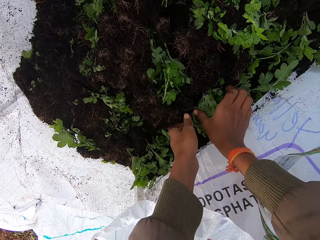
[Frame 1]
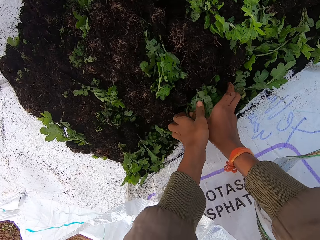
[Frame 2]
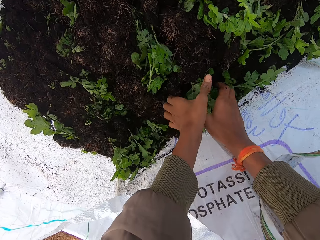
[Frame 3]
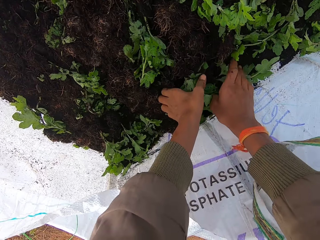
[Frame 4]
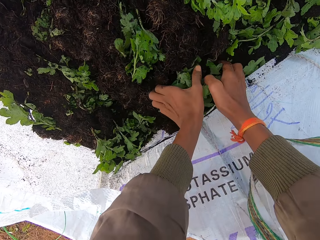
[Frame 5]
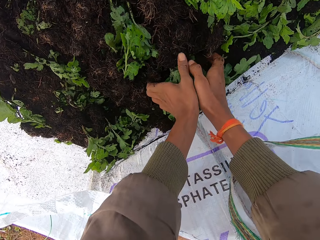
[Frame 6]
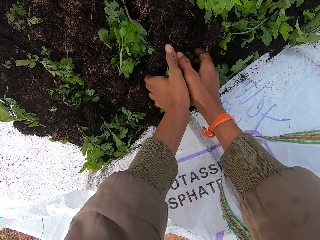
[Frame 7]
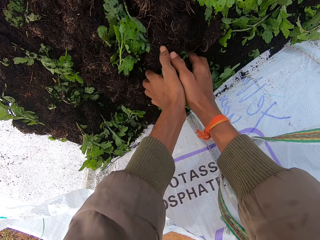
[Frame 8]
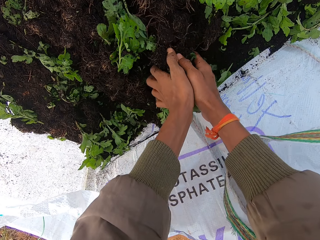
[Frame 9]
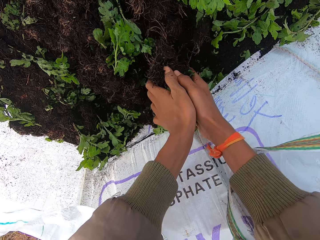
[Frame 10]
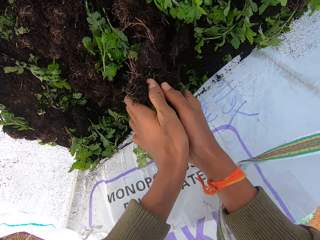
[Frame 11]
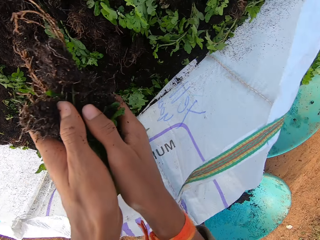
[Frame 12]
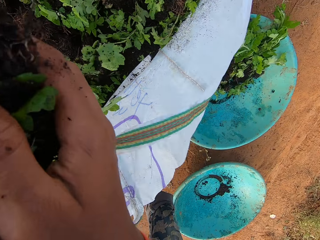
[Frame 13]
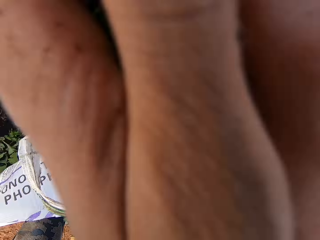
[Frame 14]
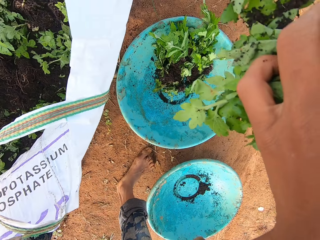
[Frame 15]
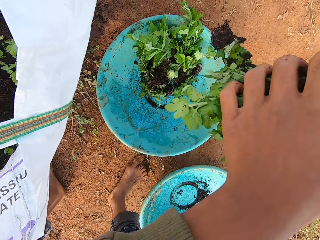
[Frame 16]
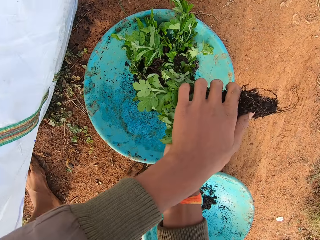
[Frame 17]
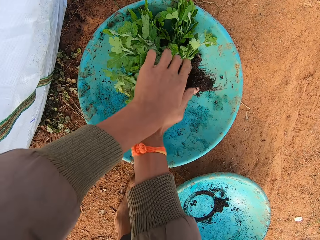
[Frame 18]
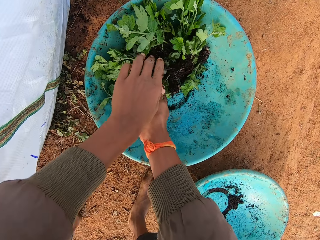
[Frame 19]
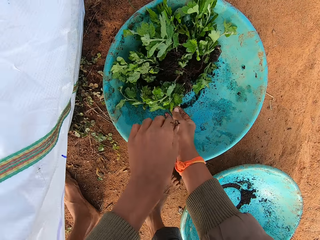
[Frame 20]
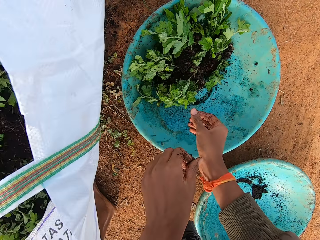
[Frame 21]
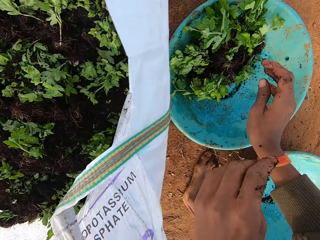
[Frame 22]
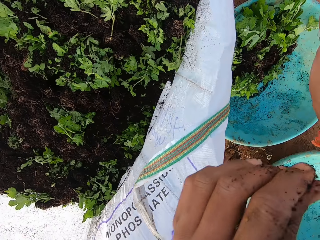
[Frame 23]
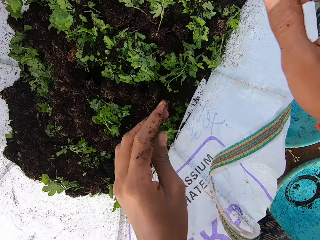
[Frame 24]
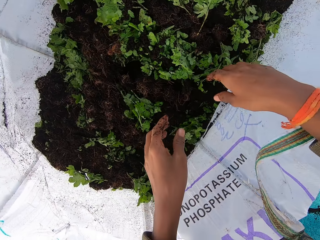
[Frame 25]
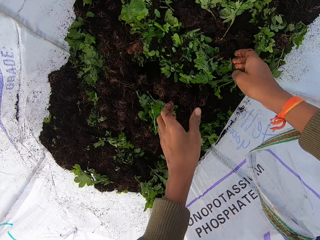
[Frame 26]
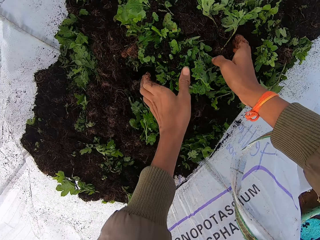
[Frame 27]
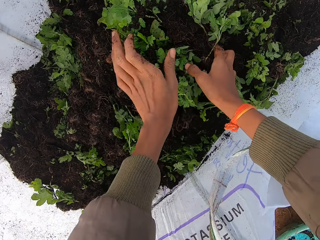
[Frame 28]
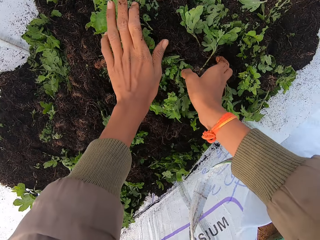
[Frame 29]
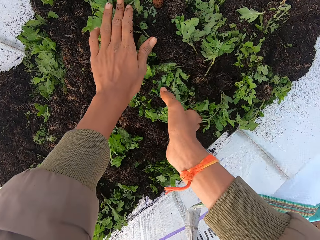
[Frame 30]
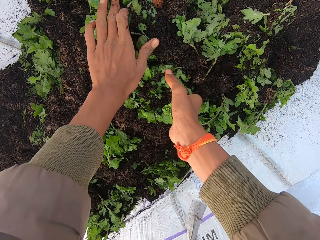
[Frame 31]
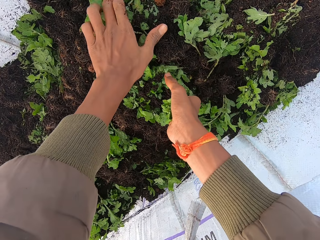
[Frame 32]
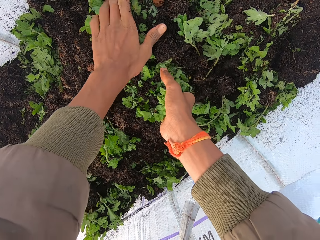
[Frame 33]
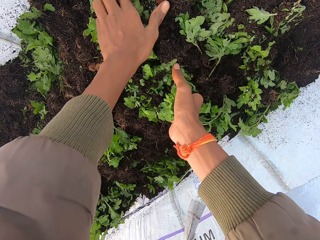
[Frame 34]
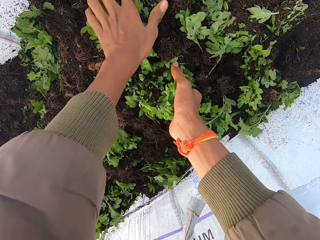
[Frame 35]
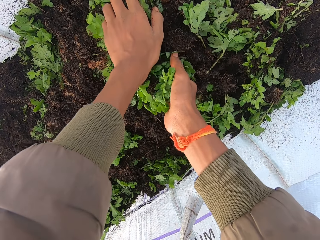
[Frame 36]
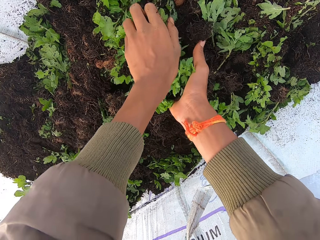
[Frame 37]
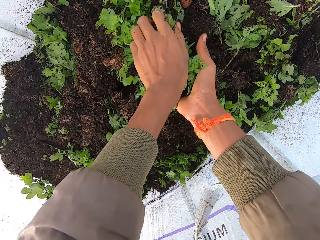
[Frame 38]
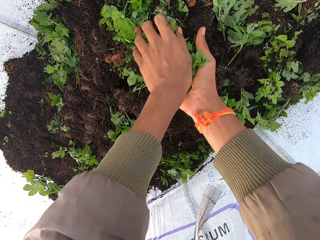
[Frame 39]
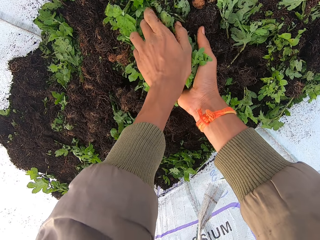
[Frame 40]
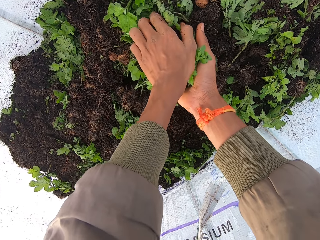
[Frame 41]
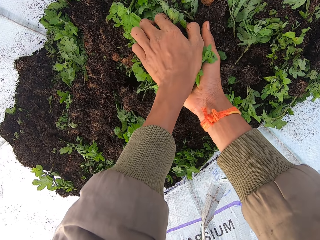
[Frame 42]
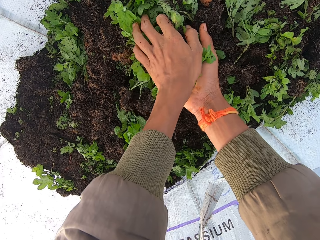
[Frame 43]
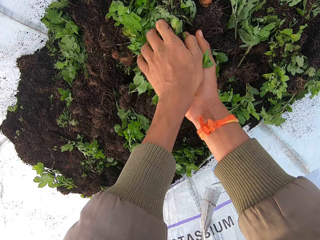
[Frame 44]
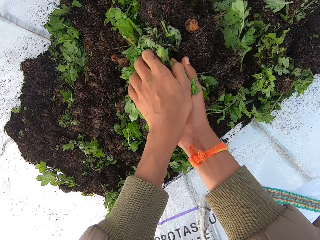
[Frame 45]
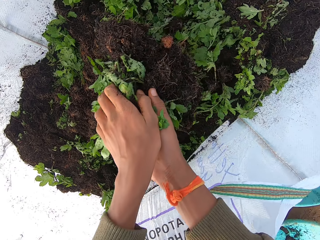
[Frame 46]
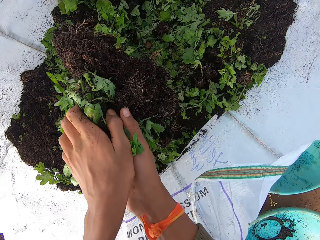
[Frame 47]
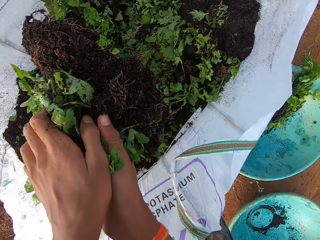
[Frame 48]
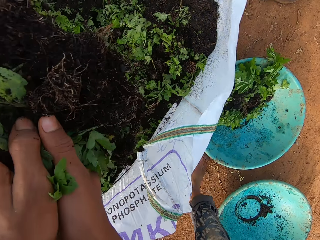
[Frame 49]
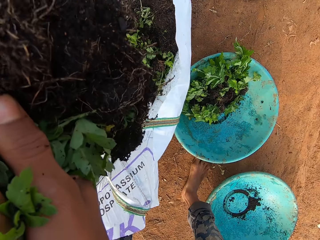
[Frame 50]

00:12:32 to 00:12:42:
The camera wearer picks some plants from the bag in both hands. They place the plants in the bowl on the ground with both hands. They pick some plants from the bag in both hands.

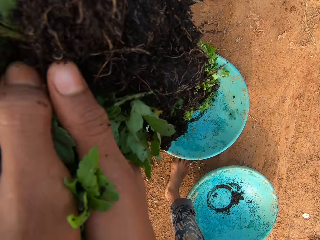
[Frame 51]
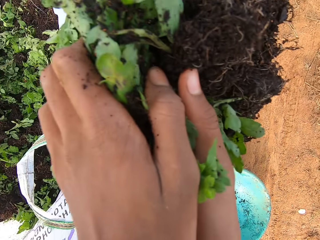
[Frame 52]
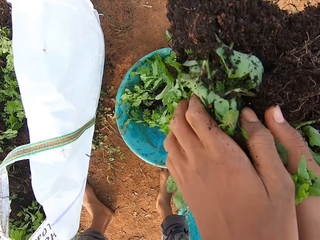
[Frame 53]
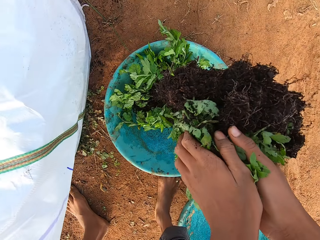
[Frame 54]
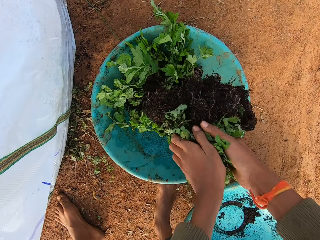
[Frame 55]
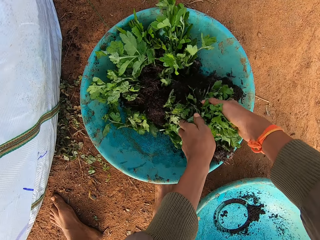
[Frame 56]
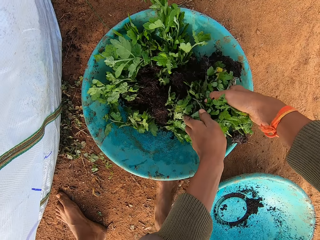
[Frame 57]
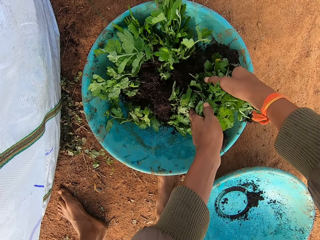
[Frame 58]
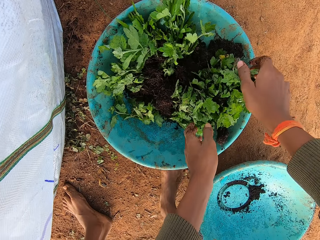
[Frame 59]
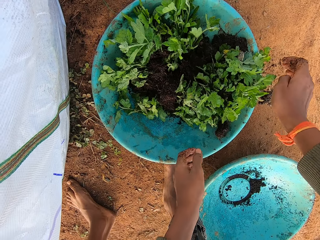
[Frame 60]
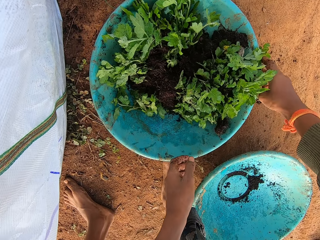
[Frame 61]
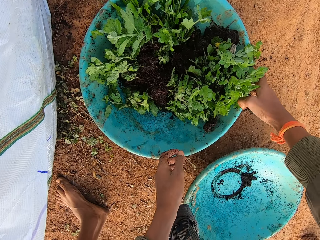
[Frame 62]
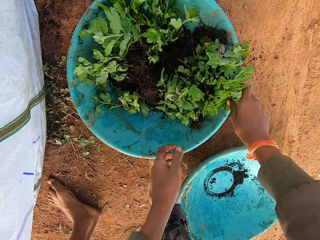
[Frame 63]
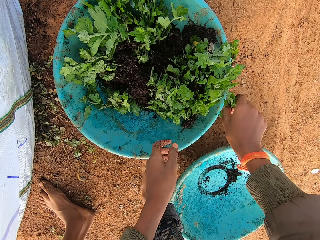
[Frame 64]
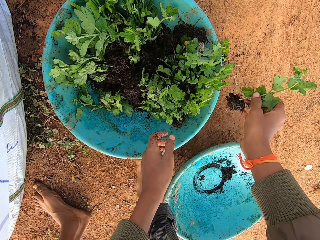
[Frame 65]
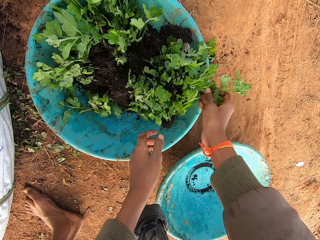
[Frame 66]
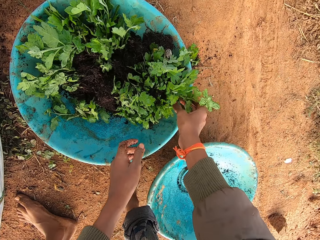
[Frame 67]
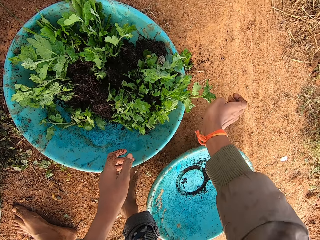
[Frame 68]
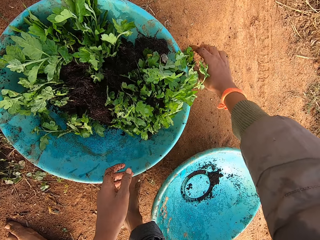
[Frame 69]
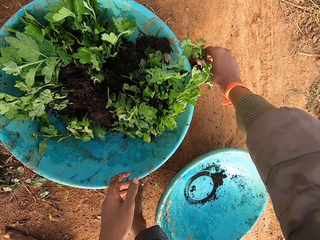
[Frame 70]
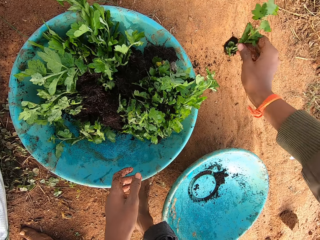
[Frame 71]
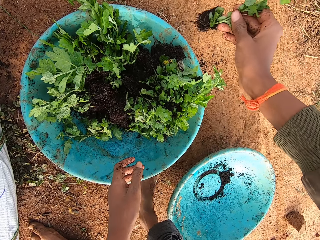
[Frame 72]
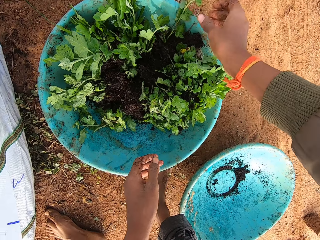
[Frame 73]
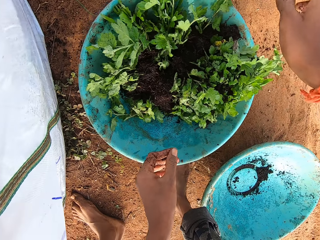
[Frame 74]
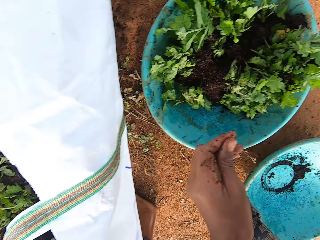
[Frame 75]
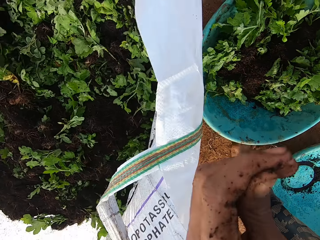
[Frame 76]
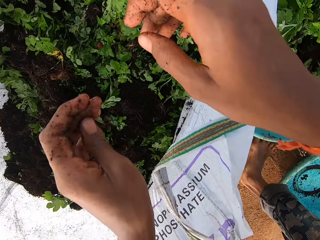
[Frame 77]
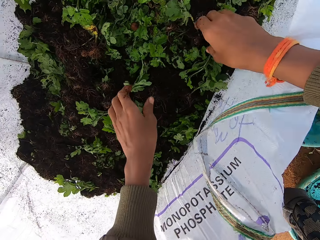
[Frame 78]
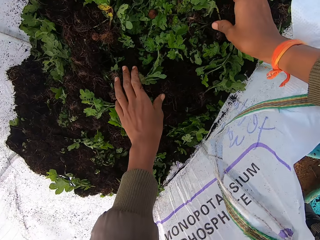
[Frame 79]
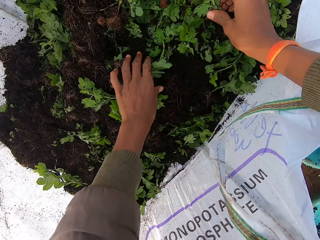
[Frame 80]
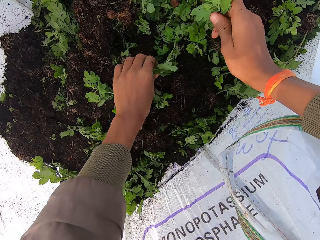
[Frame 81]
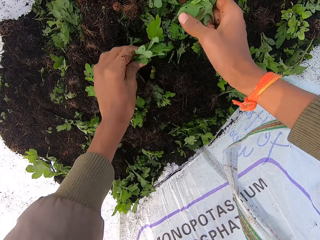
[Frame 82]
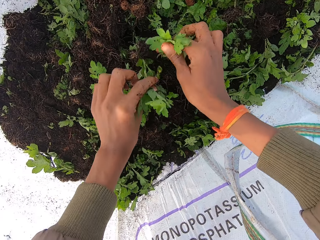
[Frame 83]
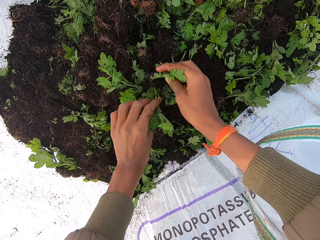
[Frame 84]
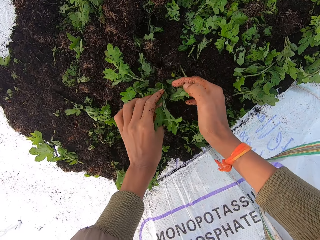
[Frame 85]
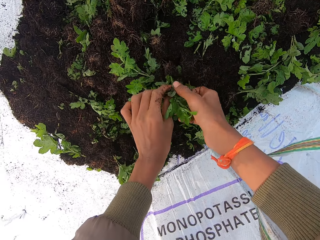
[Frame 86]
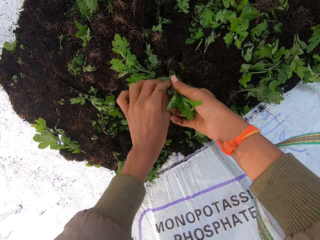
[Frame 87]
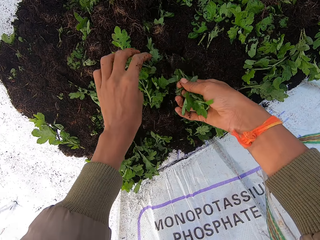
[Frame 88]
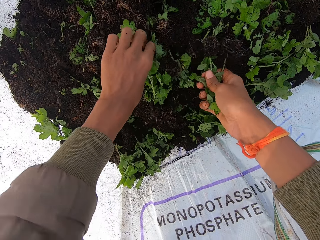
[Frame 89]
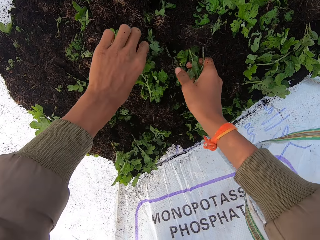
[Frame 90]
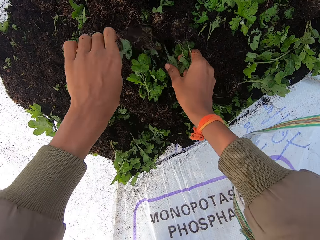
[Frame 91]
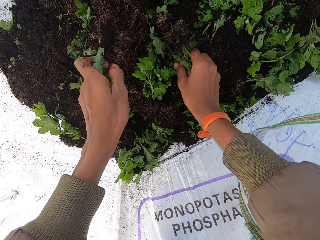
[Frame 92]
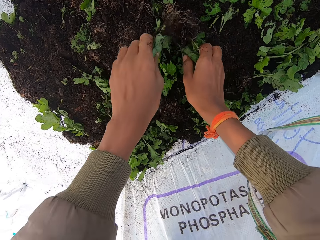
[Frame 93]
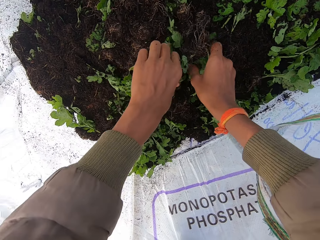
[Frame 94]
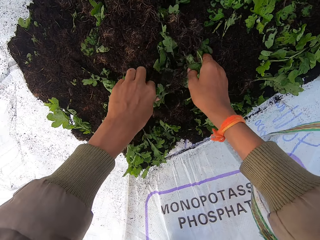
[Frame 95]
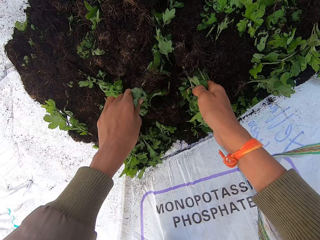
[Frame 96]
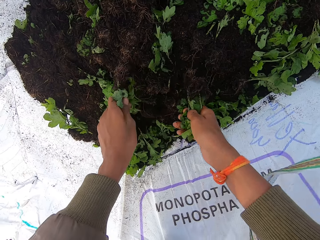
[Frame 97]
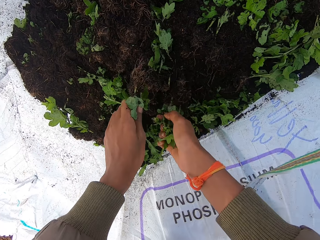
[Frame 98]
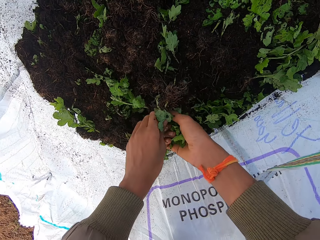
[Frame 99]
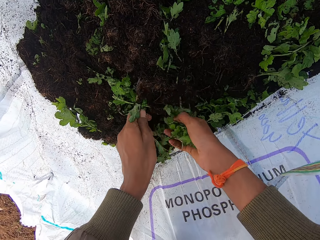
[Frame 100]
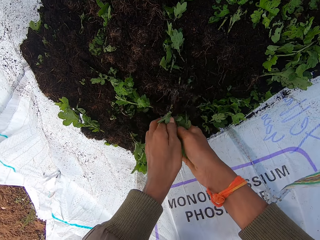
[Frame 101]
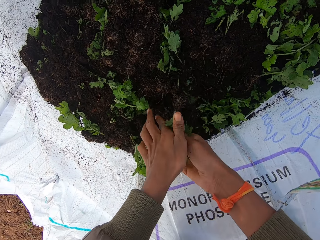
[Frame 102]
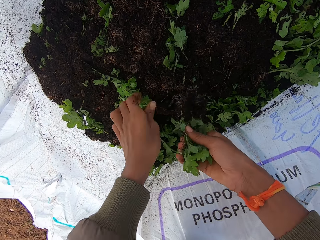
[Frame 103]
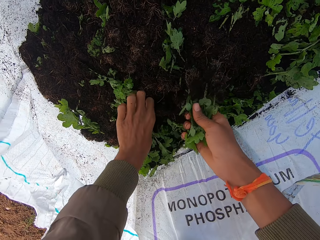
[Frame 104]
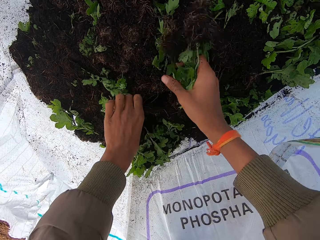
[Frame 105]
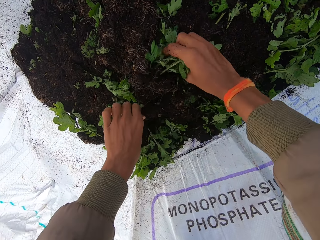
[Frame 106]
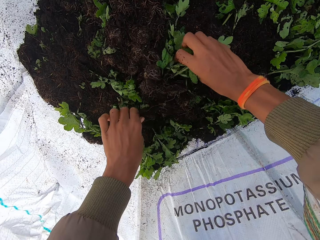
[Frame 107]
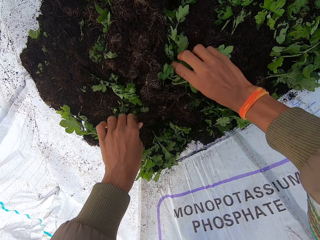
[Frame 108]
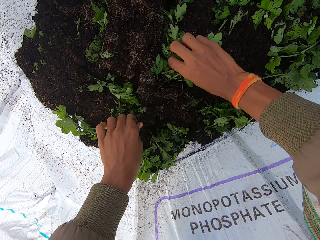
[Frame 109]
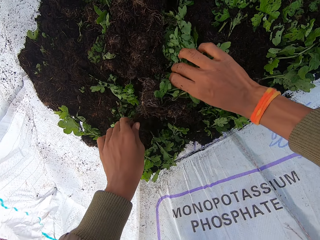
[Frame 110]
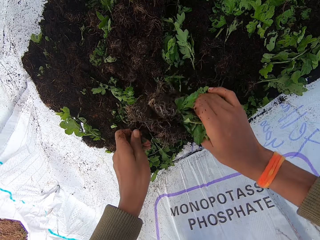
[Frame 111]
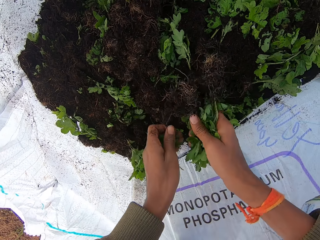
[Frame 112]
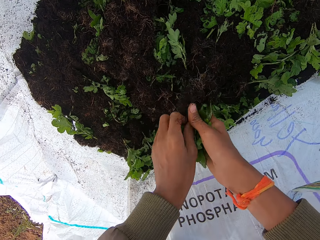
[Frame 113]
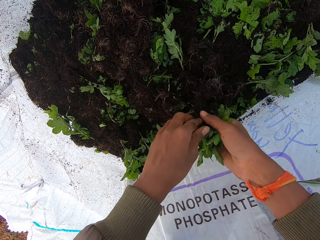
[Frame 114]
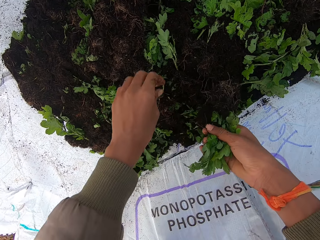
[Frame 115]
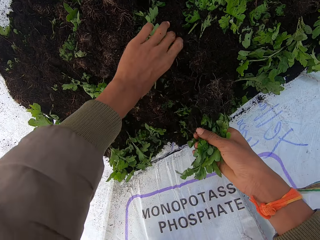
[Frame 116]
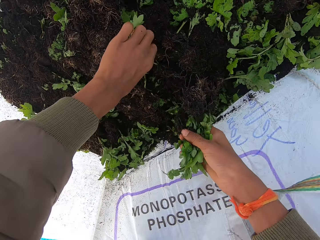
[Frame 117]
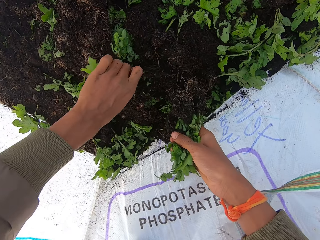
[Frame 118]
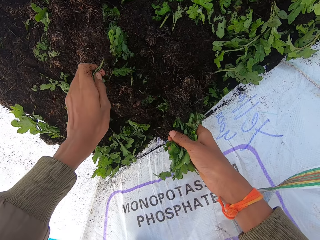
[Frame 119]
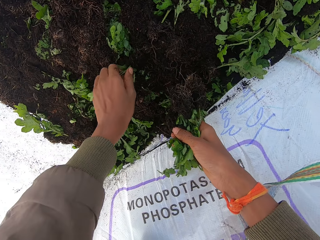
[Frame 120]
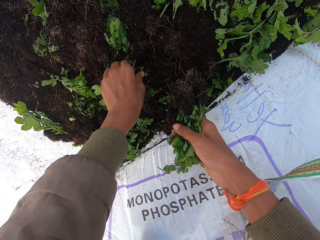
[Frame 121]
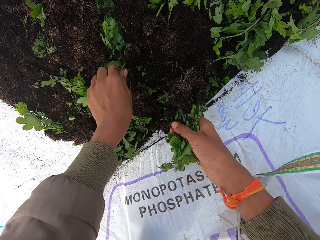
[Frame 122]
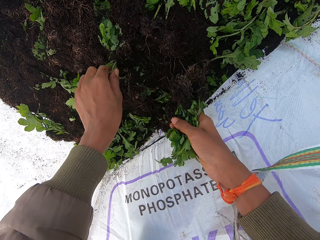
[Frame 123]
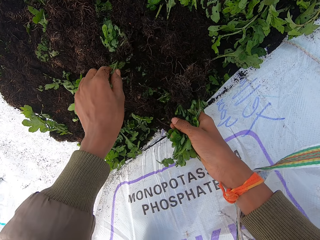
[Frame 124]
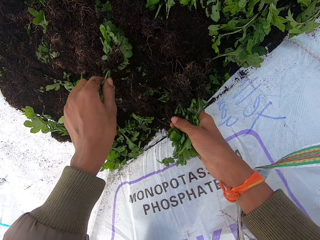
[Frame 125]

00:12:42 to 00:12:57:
The camera wearer places the plants in the bowl on the ground with both hands. He picks a plant from the bowl in his right hand. He places the plant in the bowl on the ground with his right hand. He picks a plant from the ground in his right hand. He places the plant in the bowl with his right hand. He picks the plant from the bag with his right hand. He picks a plant from the bag with his left hand. He passes the plant to his right hand with his left hand. He picks some plants from the bag with both hands. He passes the plants to his right hand with his left hand. He picks some plants from the bag with both hands. He passes a plant to his right hand with his left hand. He picks some plants from the bag with his left hand.
